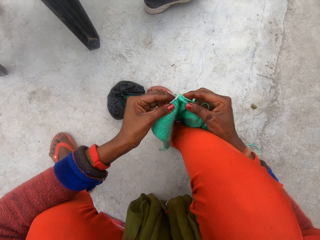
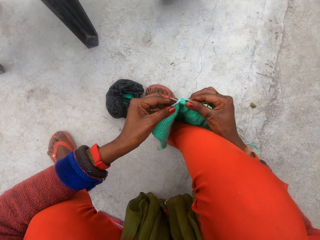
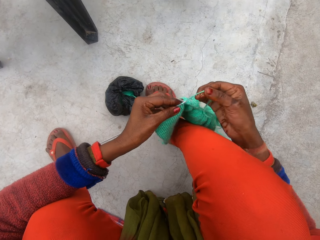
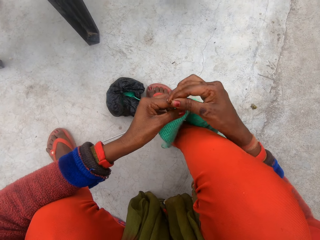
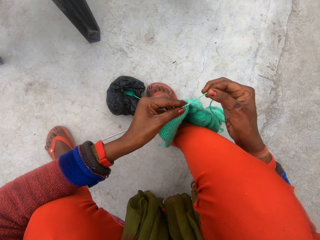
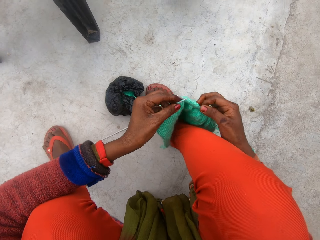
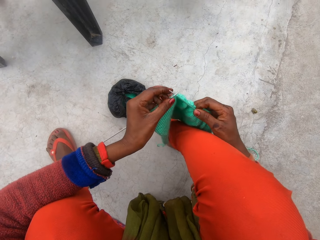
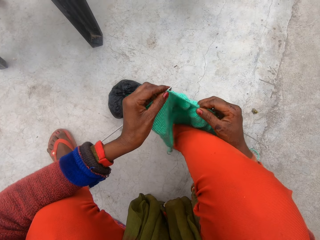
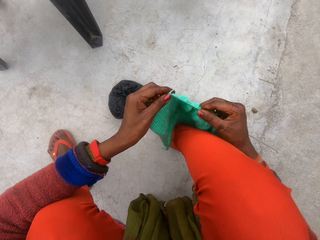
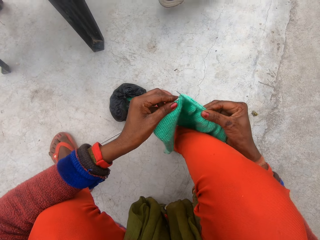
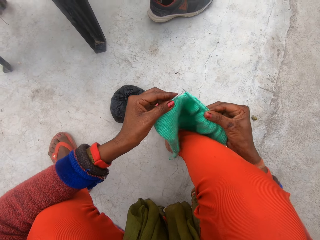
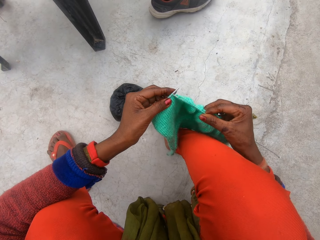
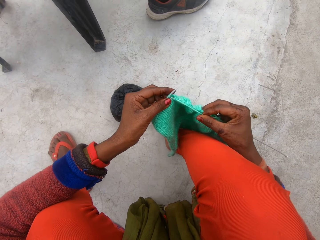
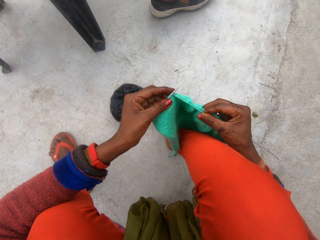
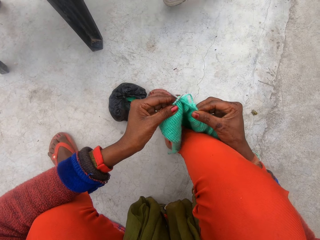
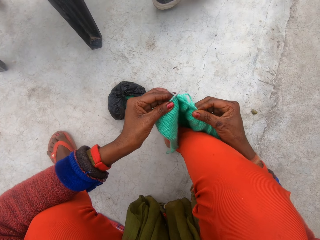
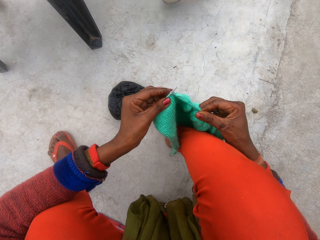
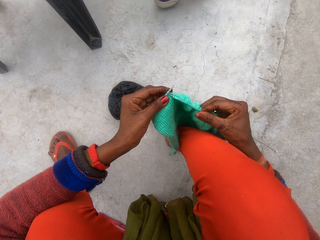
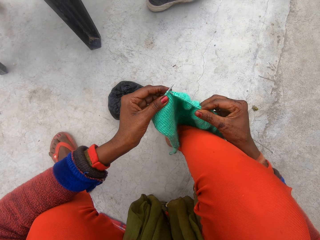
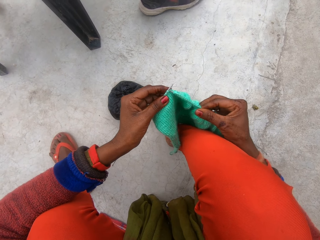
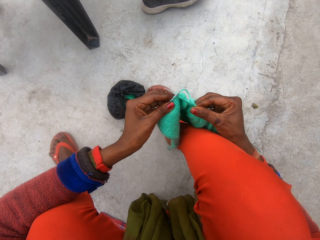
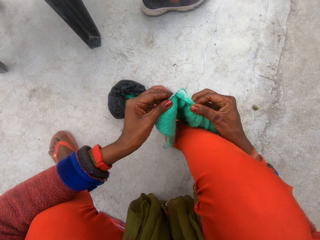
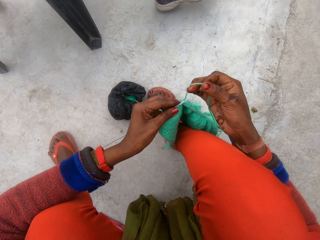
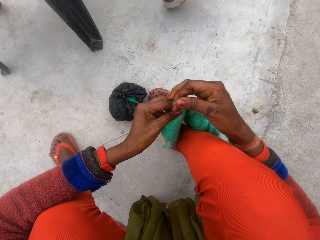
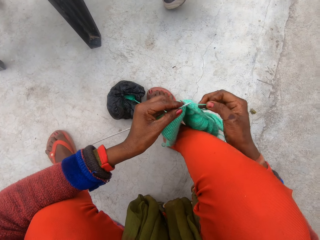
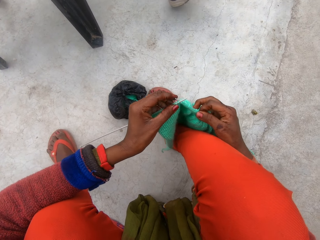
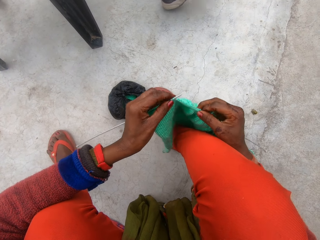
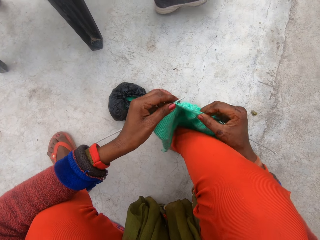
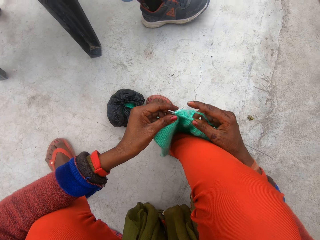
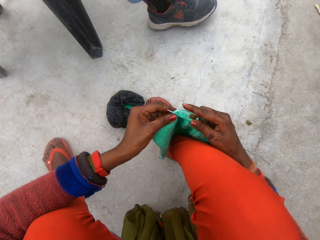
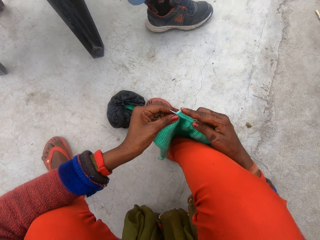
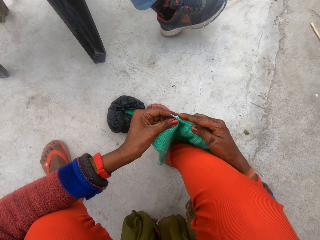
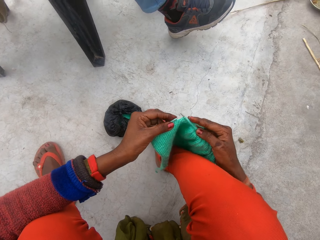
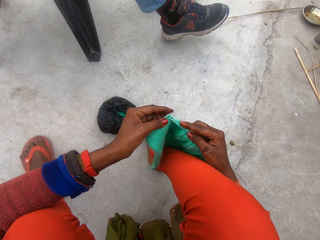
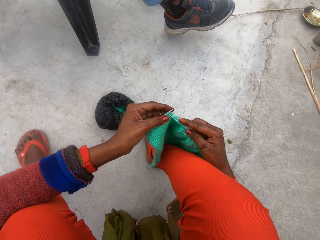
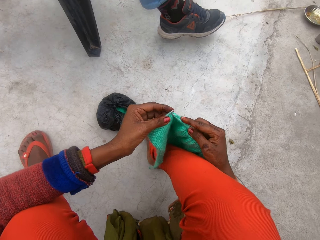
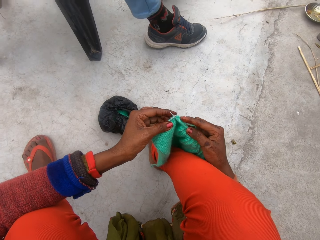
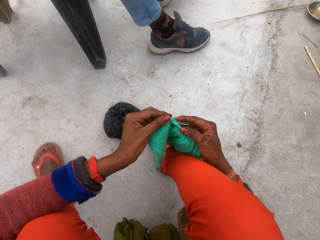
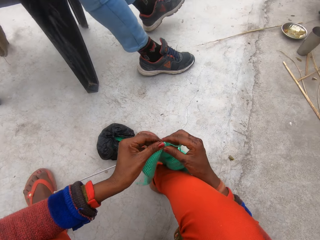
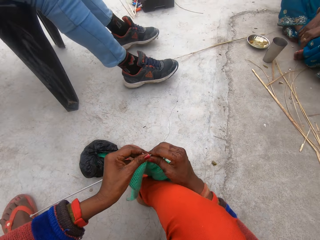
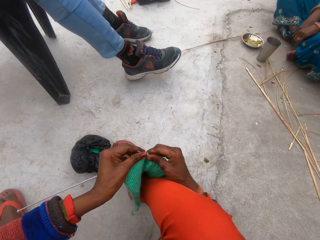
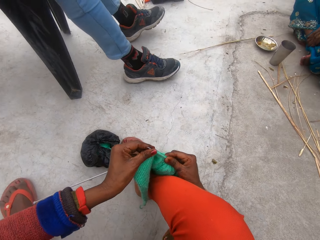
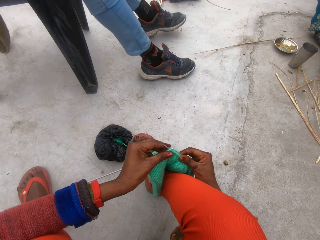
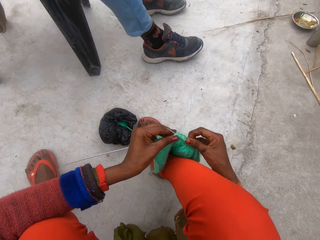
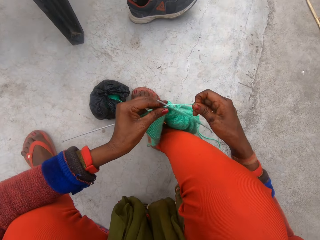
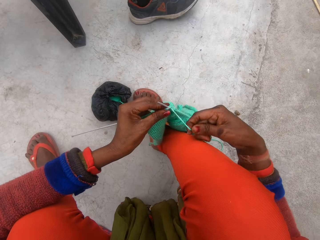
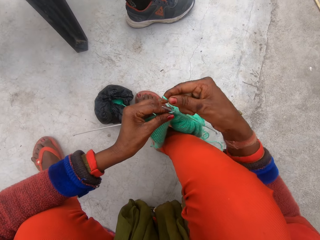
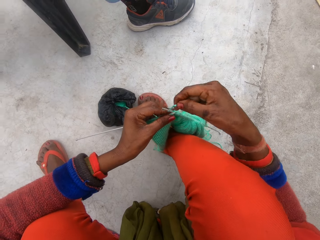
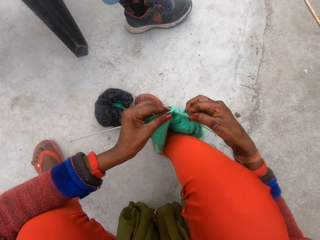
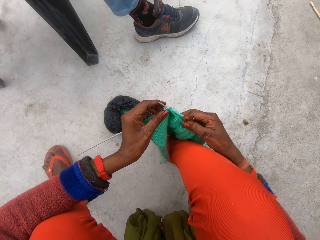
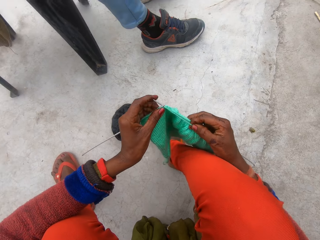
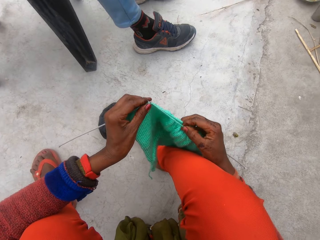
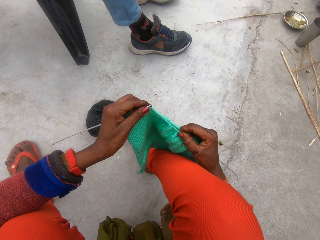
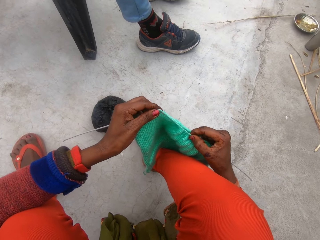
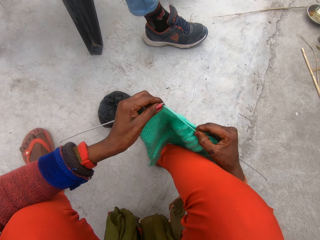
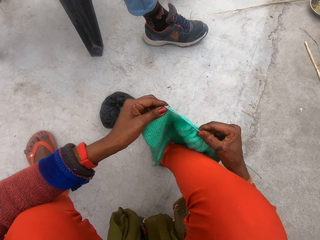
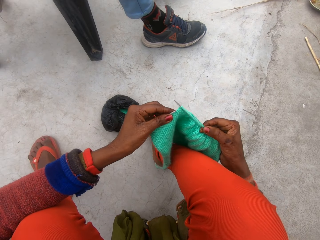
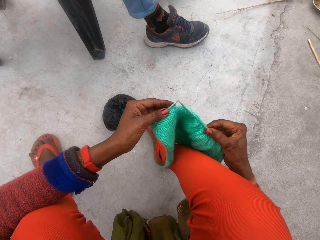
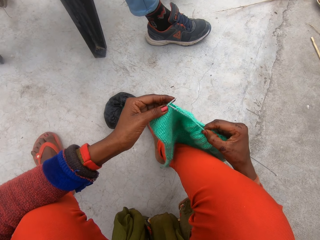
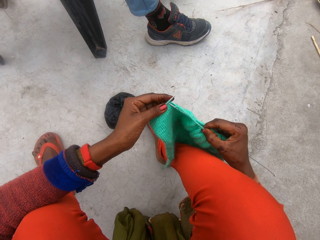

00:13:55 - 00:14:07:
The camera wearer loops the wool around the knitting needles with her right hand. She knits the cloth with the knitting needles in her hands. She loops the wool around the knitting needles with her right hand. She knits the cloth with the knitting needles in her hands. She loops the wool around the knitting needles with her right hand. She knits the cloth with the knitting needles in her hands.

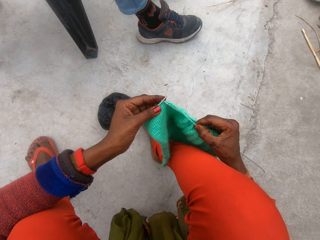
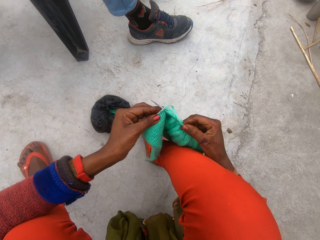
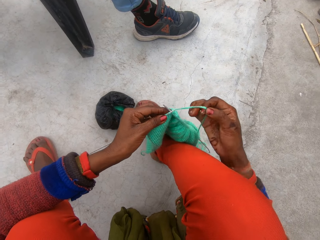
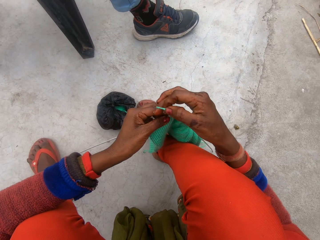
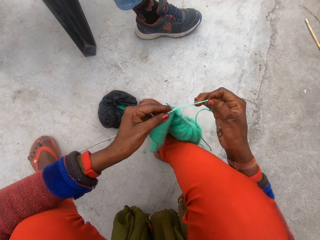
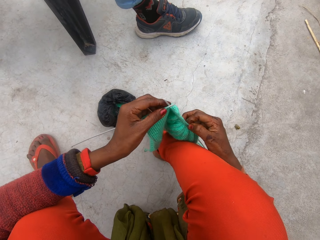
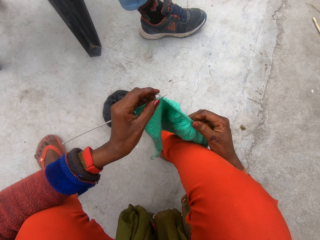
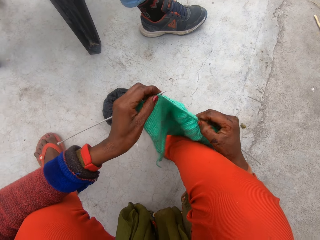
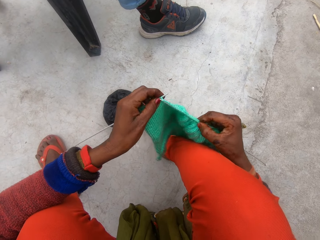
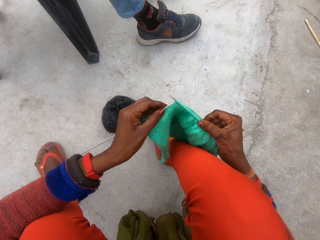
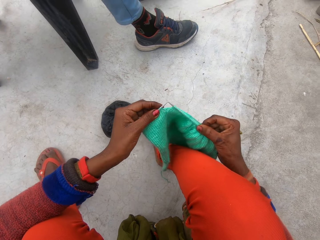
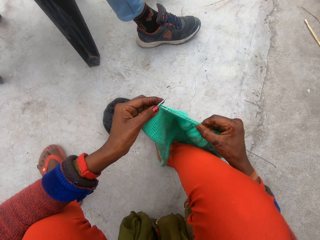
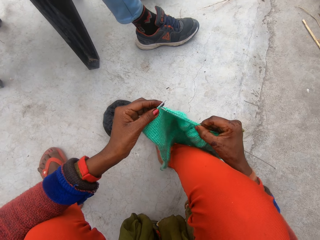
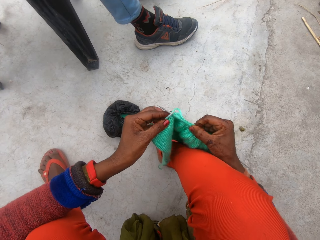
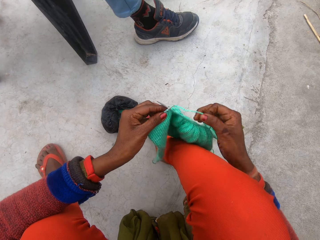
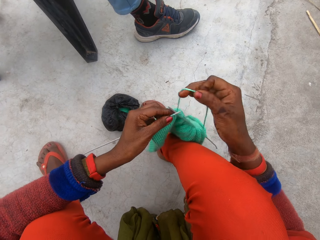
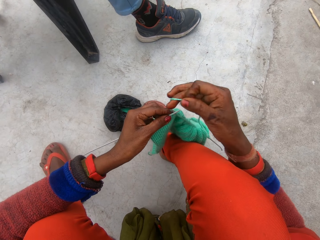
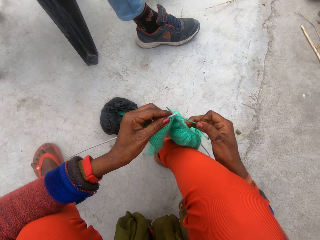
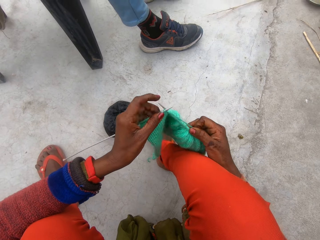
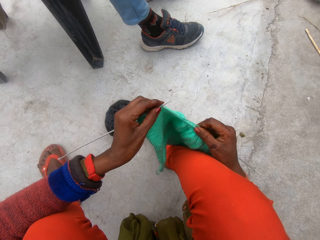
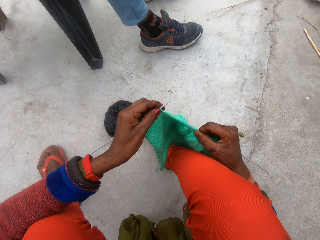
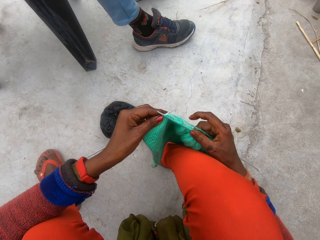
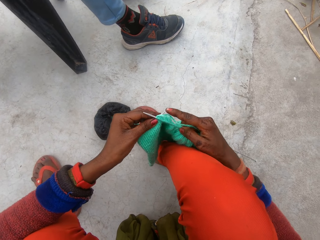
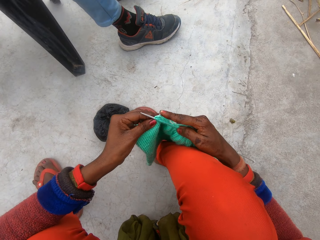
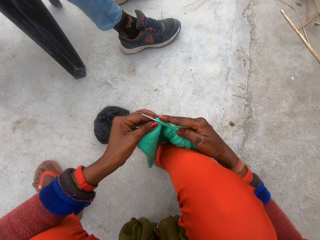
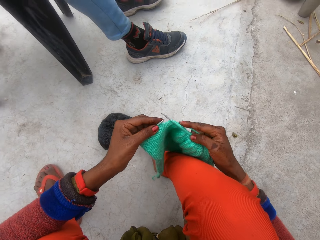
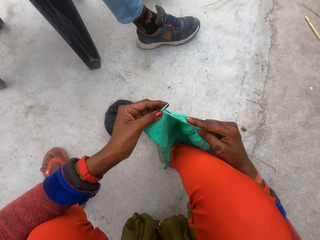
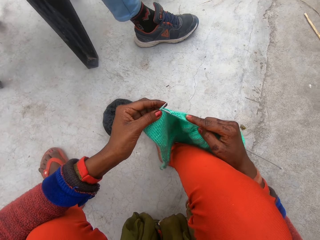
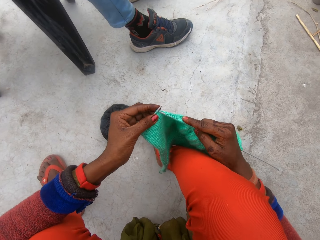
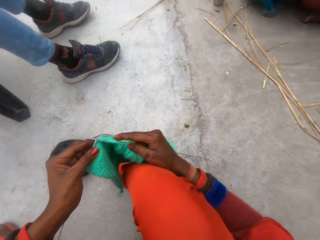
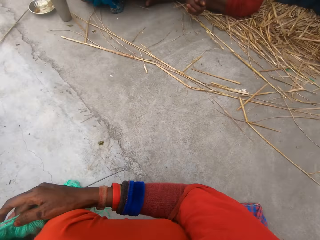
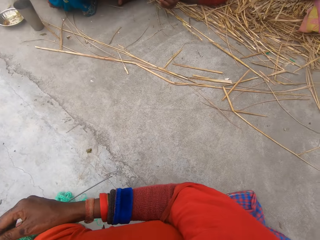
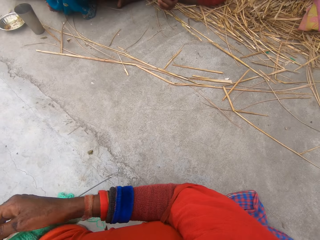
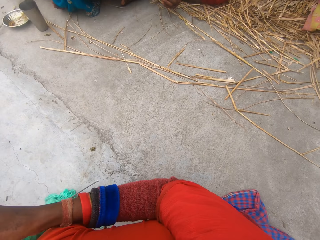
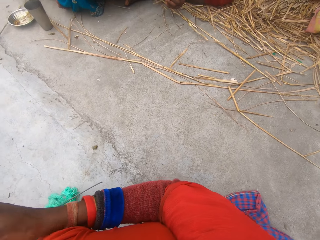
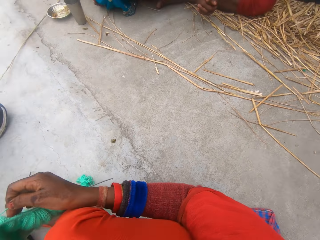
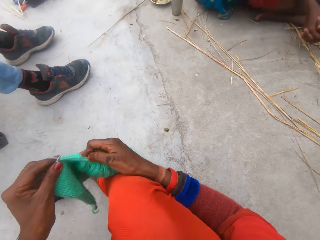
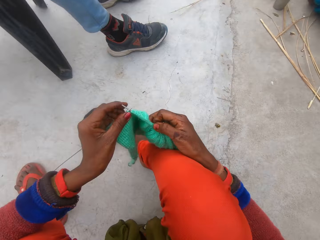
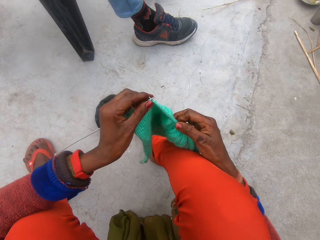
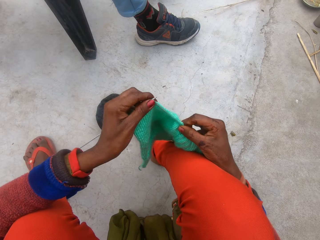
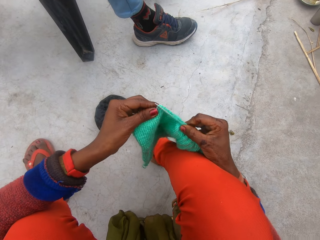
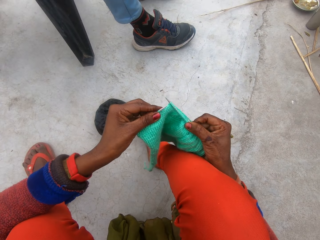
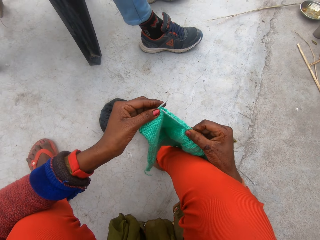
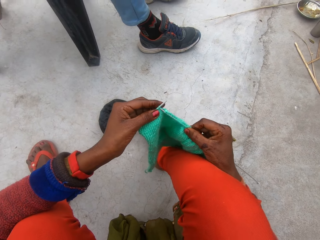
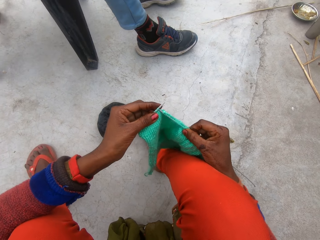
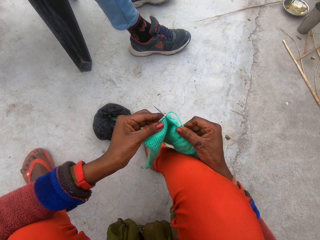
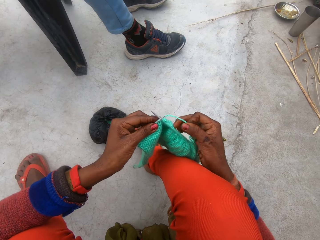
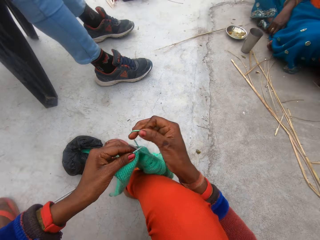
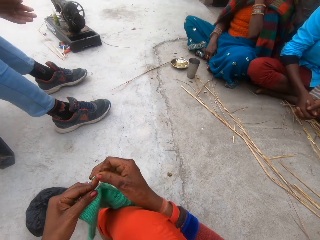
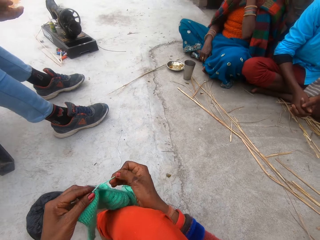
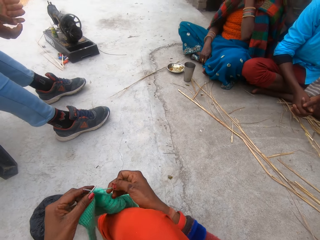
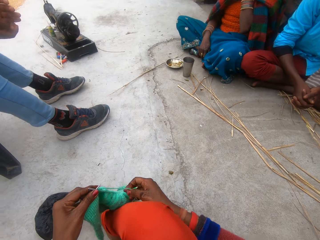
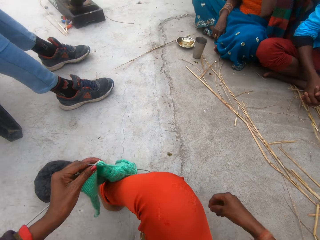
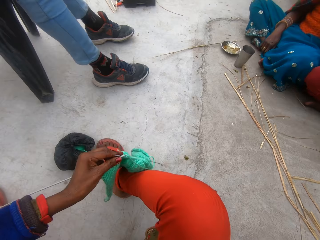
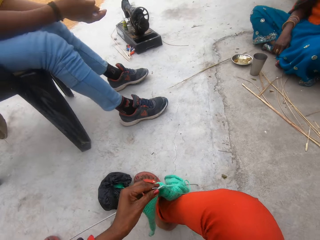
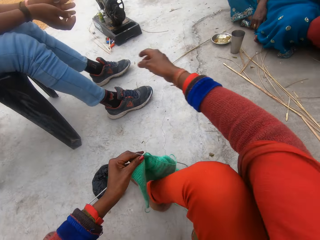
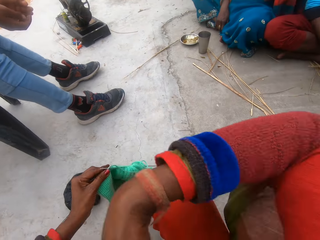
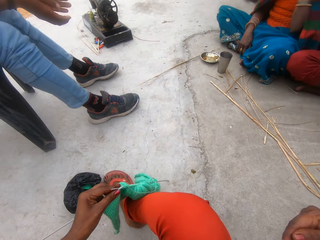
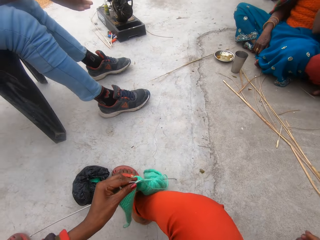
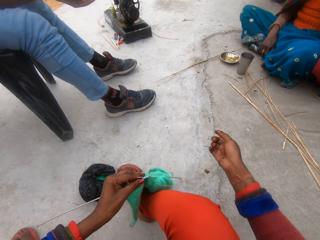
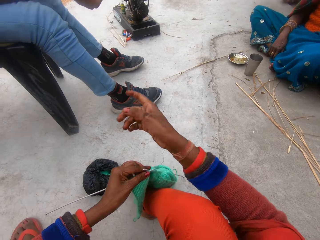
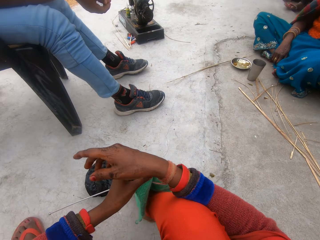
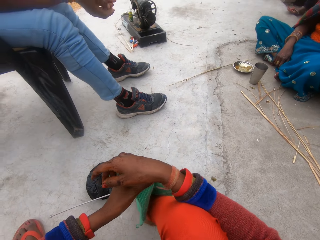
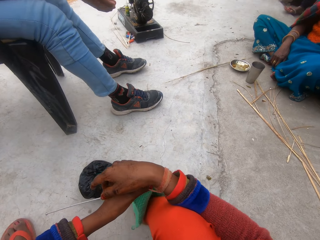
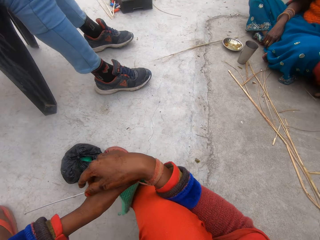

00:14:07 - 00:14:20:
The camera wearer loops the wool around the knitting needles with her right hand. She knits the cloth with the knitting needles in her hands. She loops the wool around the knitting needles with her right hand. She knits the cloth with the knitting needles in her hands. She loops the wool around the knitting needles with her right hand. She knits the cloth with the knitting needles in her hands. She loops the wool around the knitting needles with her right hand. She gestures with her right hand. She talks.
